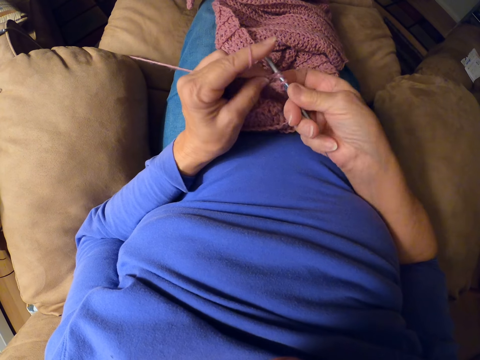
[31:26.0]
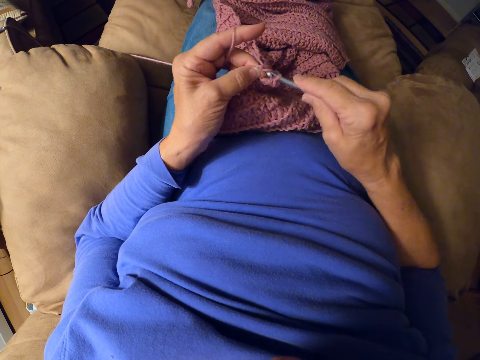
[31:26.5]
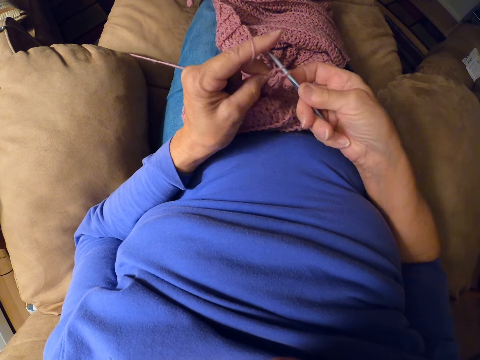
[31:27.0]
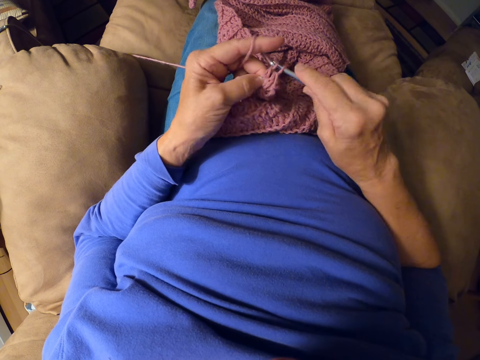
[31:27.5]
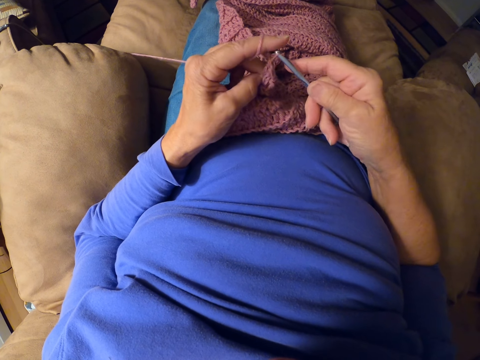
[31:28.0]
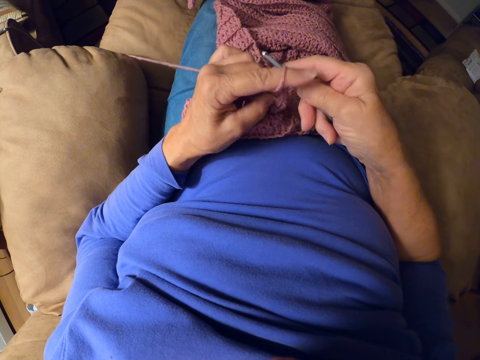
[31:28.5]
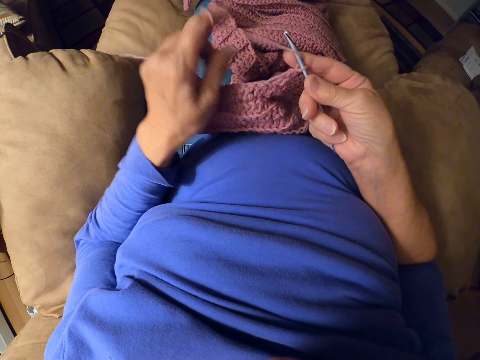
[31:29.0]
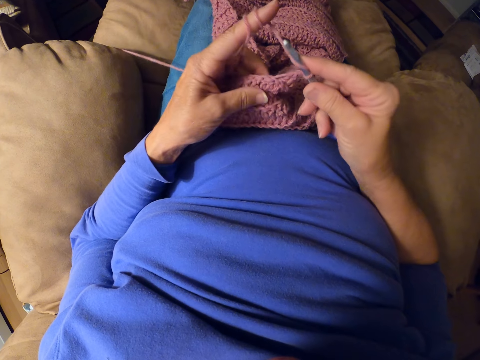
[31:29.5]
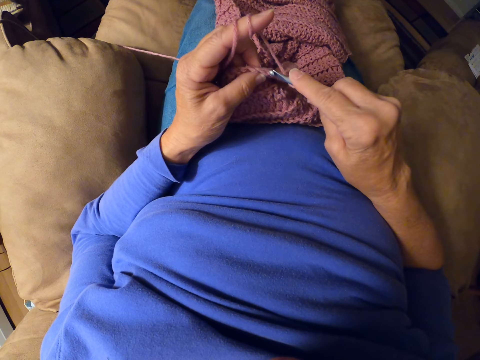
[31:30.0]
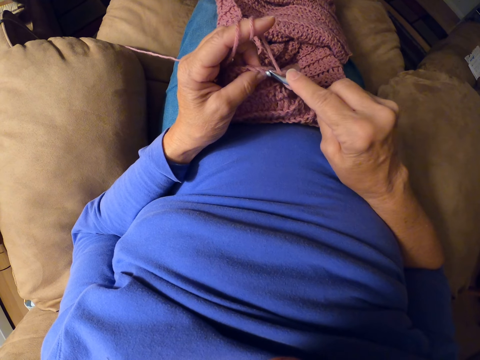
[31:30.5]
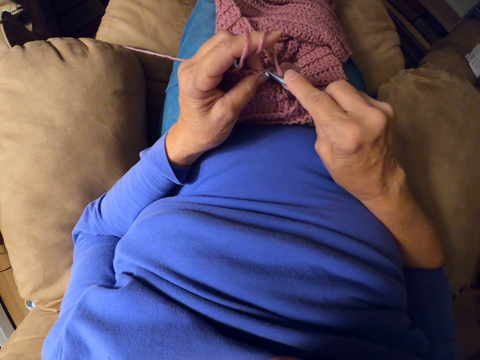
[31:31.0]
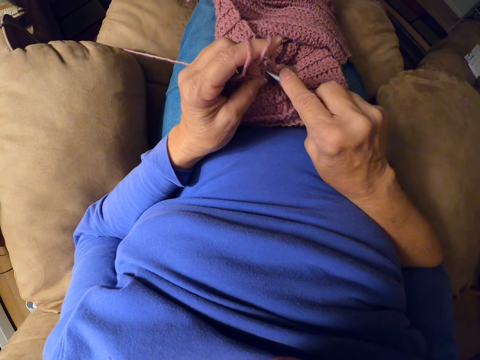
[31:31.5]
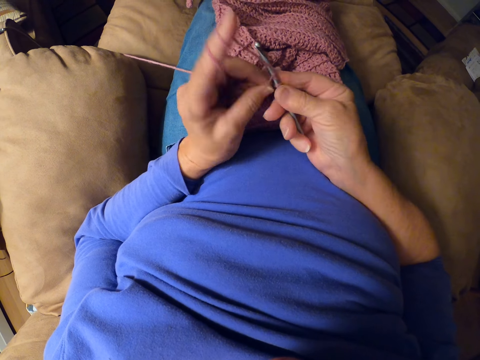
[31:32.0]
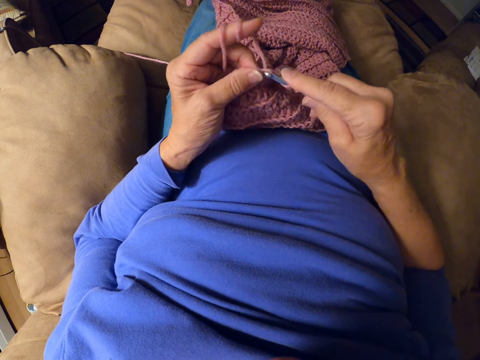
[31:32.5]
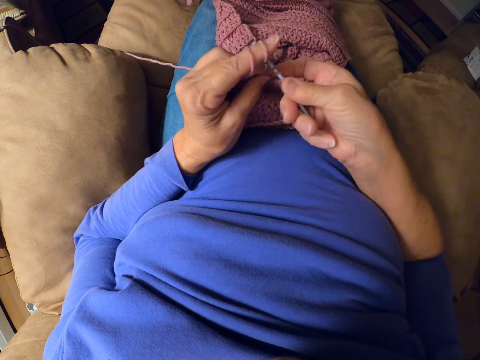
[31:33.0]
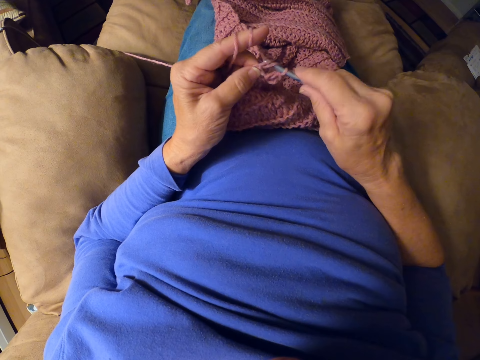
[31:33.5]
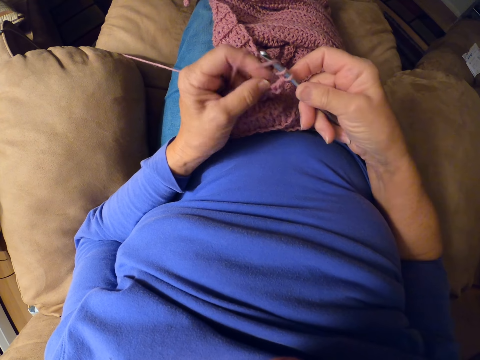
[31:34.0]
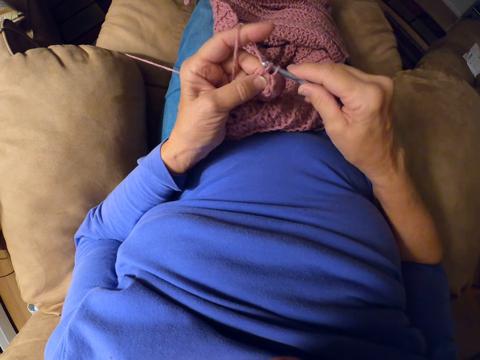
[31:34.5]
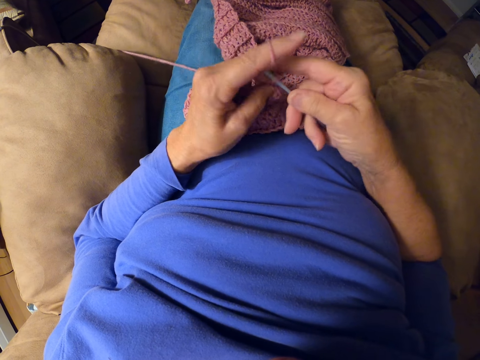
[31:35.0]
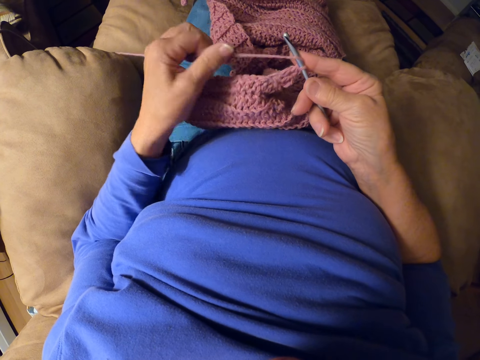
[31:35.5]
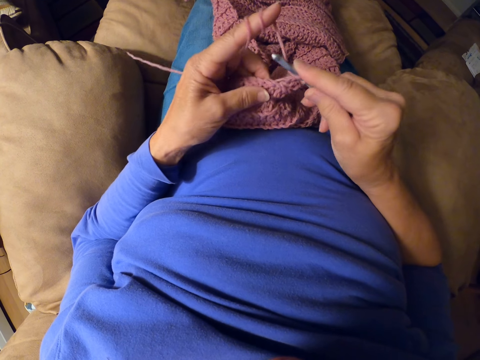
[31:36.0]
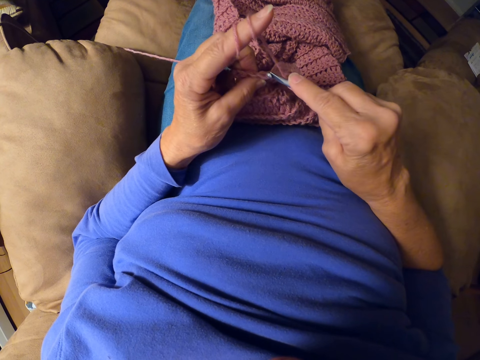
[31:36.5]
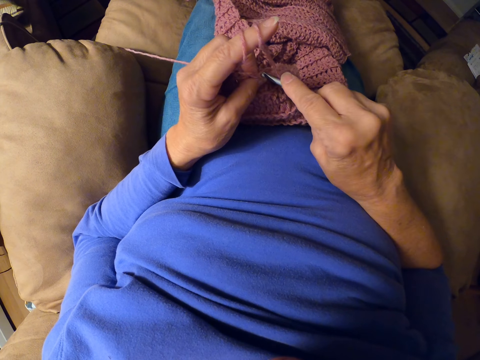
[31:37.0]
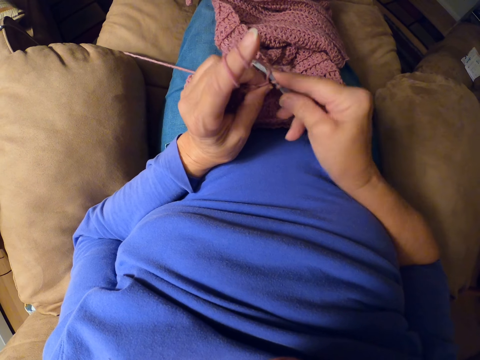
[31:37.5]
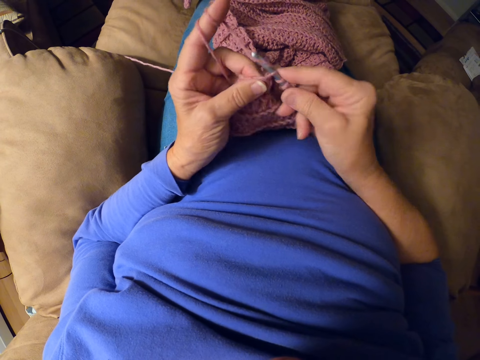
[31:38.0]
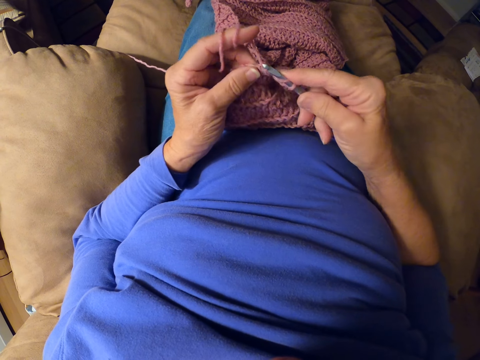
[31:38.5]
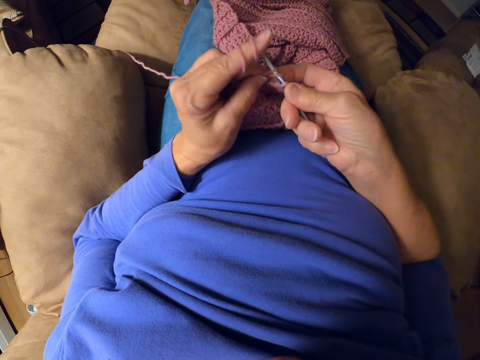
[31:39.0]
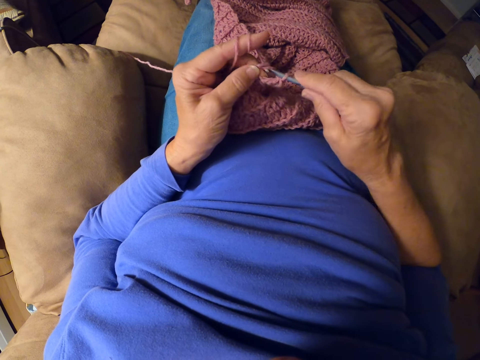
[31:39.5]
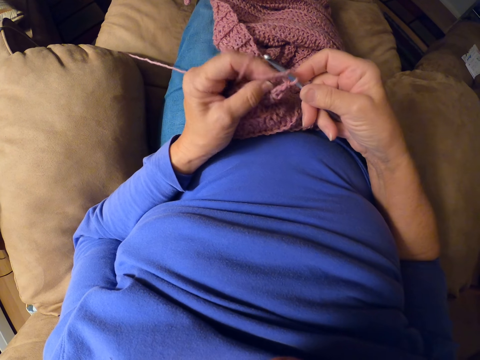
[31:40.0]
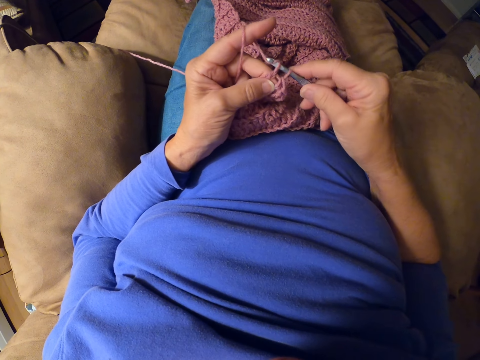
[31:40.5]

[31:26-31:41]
The camera wearer rolls yarn around her finger. She crochets the sweater fabric with the crochet hook. She rolls the yarn around her finger. She crochets the sweater fabric with the crochet hook.

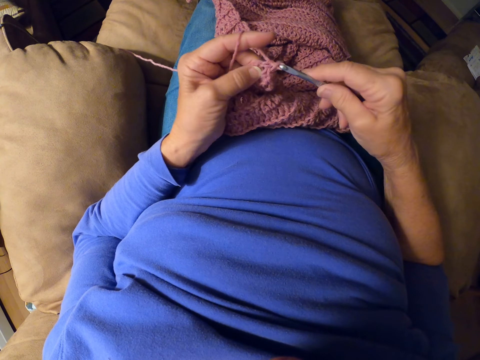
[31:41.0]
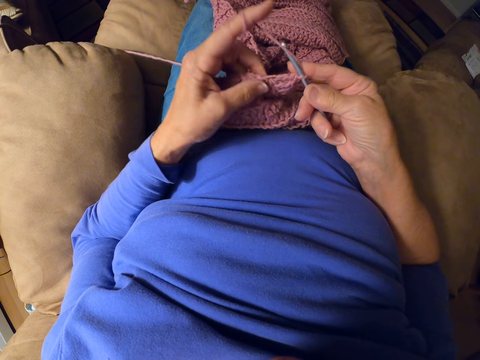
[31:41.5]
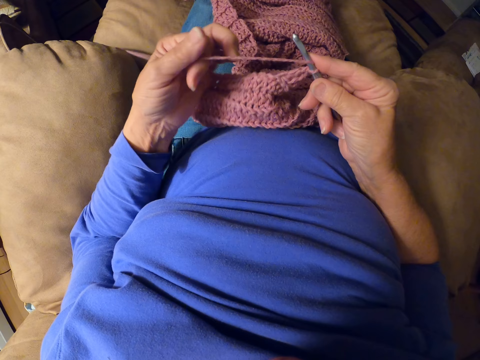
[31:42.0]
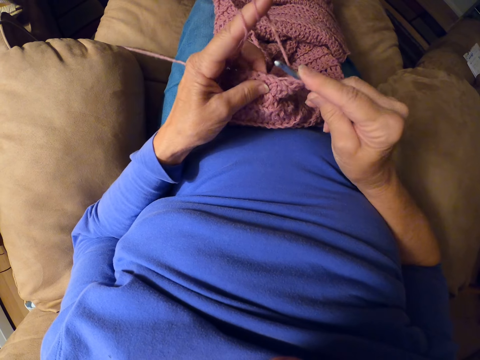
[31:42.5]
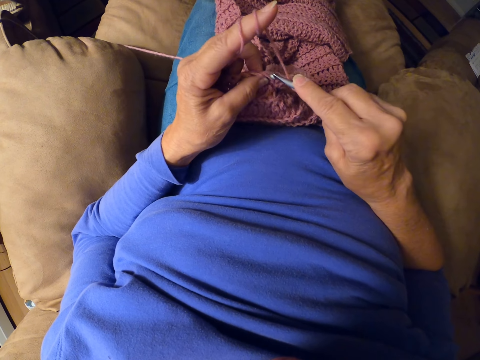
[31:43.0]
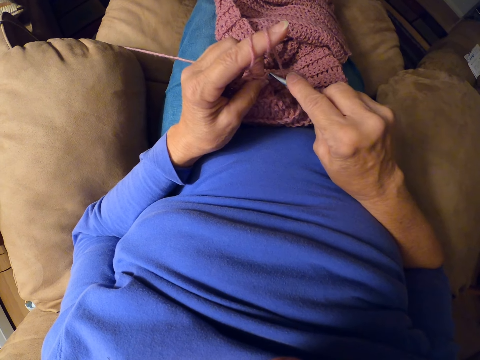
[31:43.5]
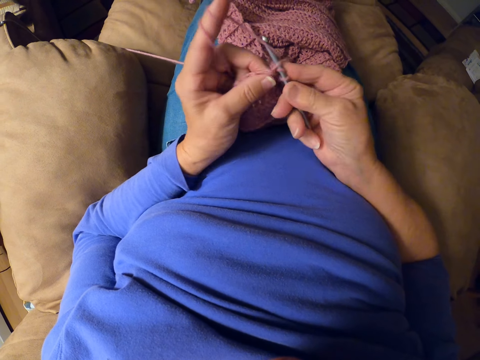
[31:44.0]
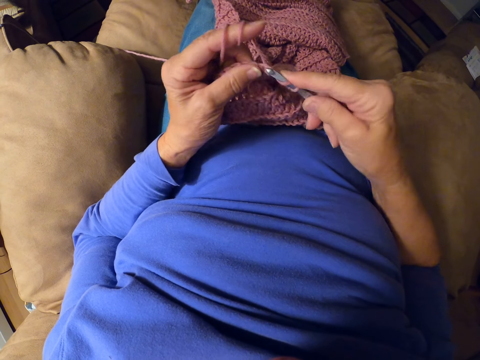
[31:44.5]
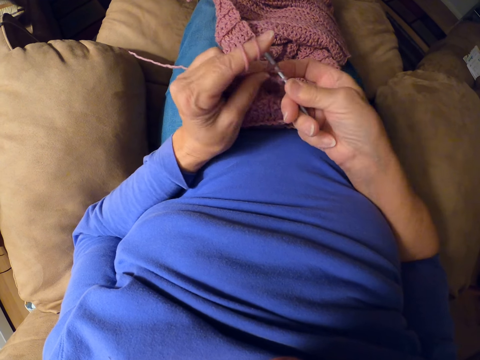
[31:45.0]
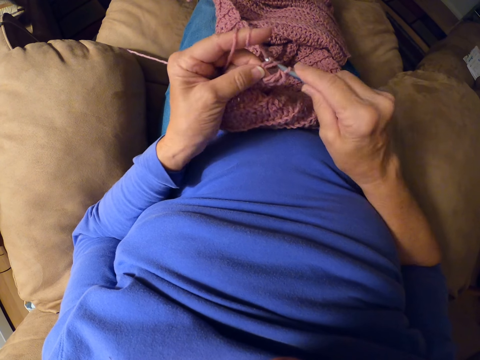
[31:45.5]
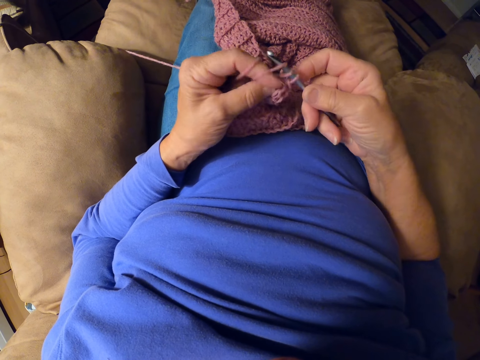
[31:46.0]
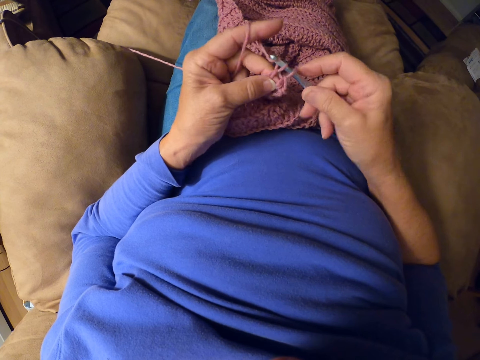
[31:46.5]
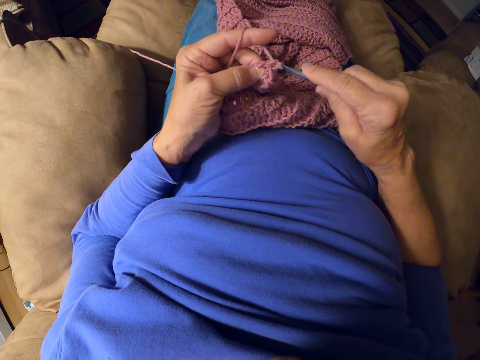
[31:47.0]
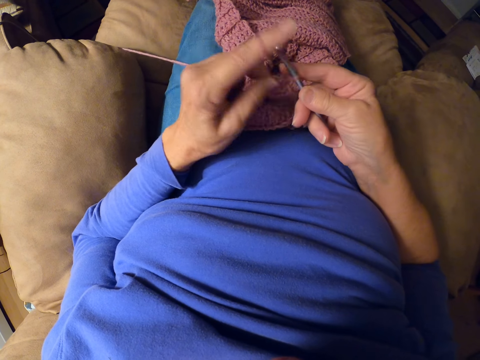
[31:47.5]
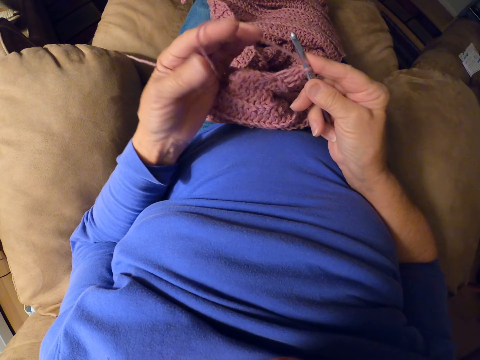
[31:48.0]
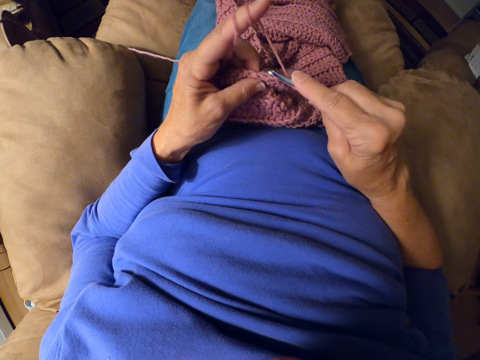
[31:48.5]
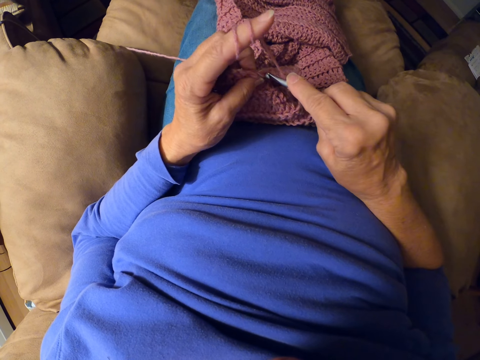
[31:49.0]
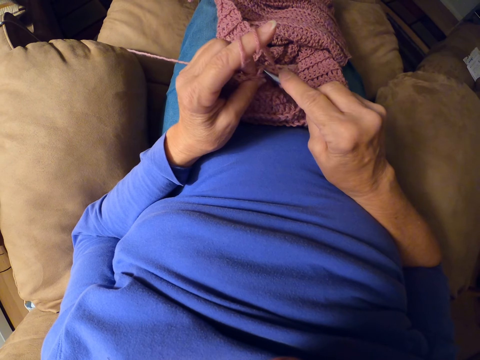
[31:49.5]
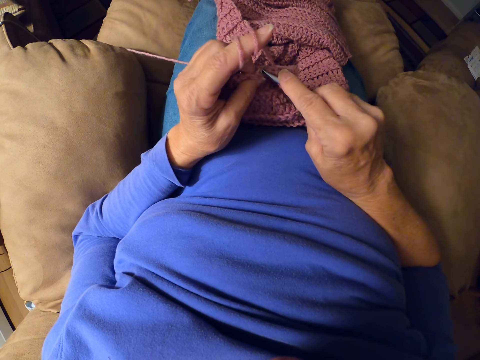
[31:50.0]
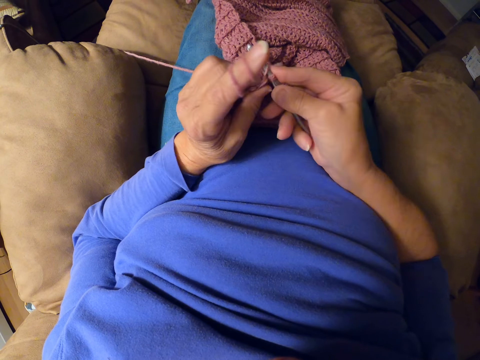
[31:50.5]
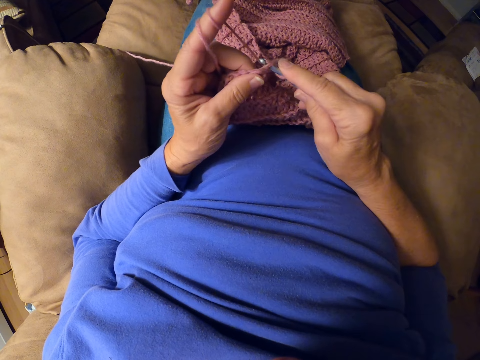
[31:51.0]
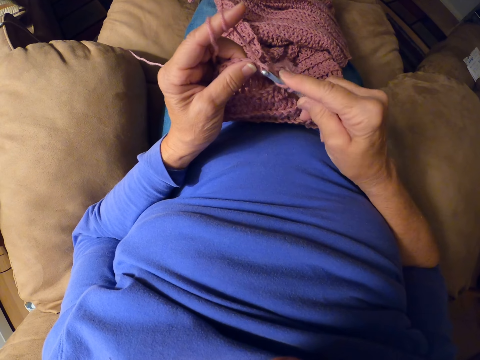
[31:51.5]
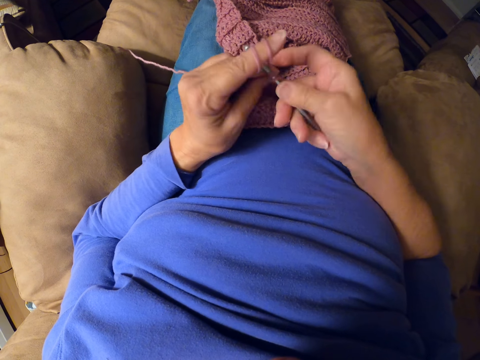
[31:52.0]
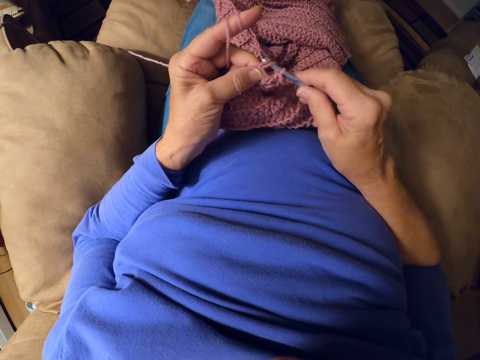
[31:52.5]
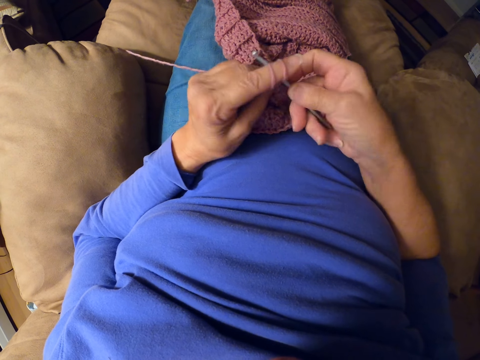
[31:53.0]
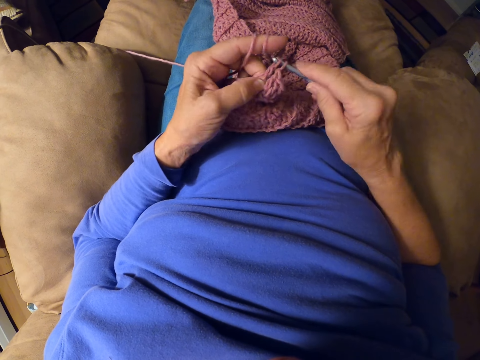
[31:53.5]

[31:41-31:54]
The camera wearer rolls the yarn around her finger. She crochets the sweater fabric with the crochet hook. She rolls the yarn around her finger. She crochets with the crochet hook.
